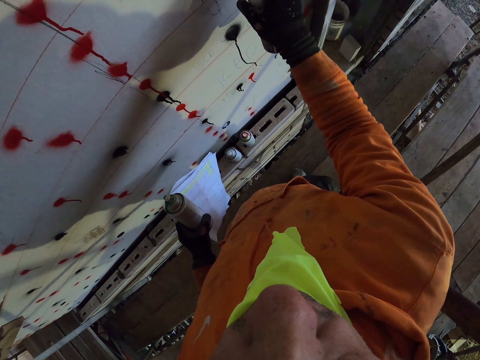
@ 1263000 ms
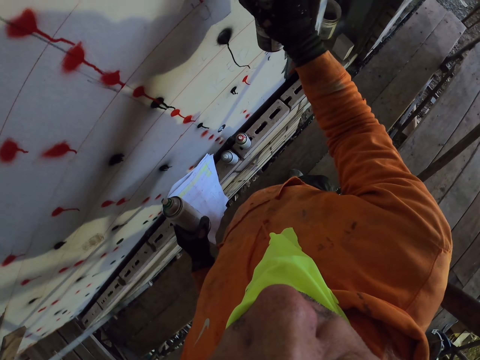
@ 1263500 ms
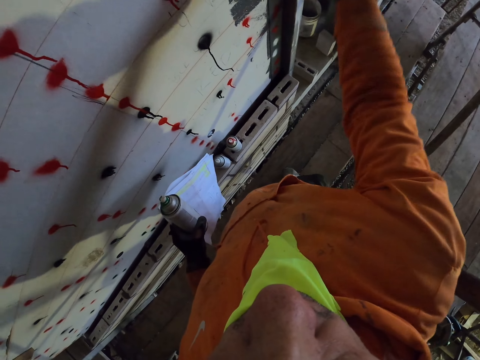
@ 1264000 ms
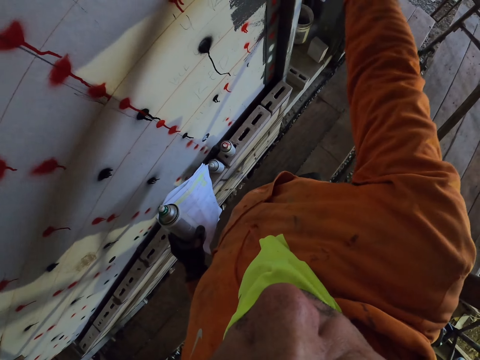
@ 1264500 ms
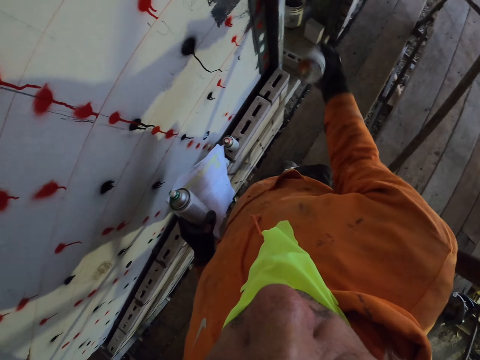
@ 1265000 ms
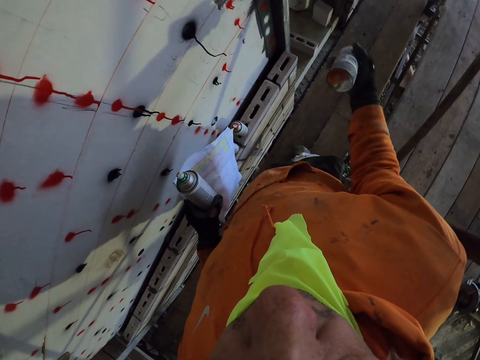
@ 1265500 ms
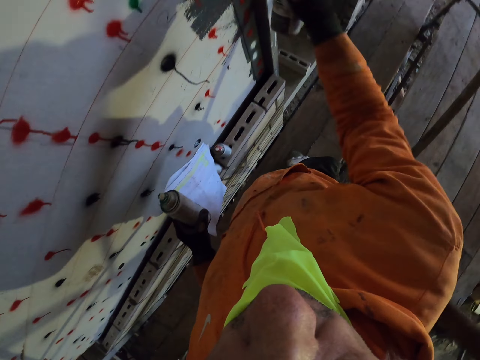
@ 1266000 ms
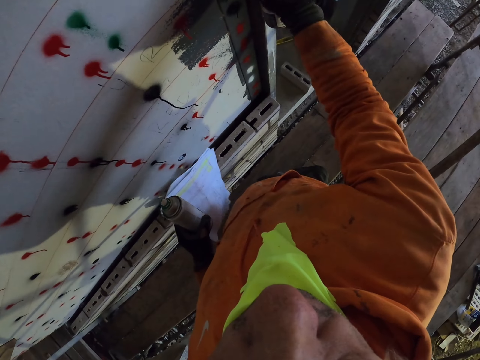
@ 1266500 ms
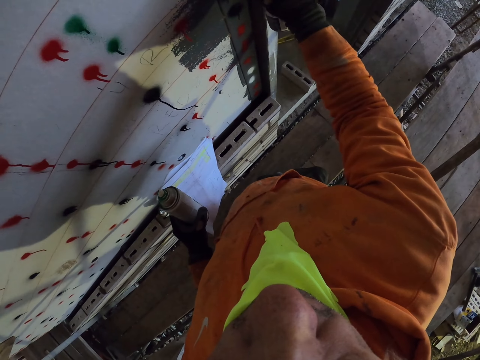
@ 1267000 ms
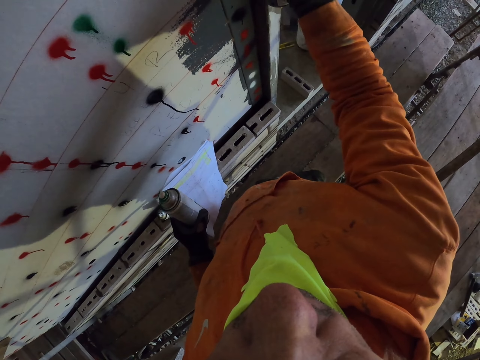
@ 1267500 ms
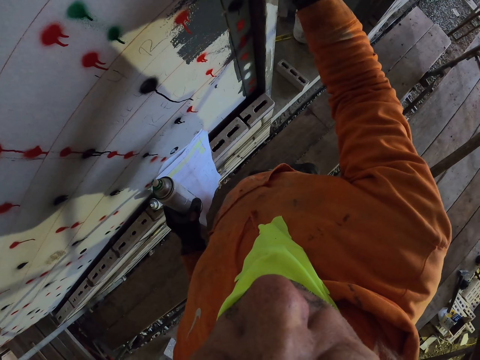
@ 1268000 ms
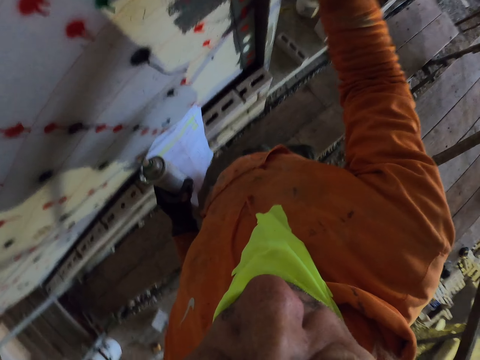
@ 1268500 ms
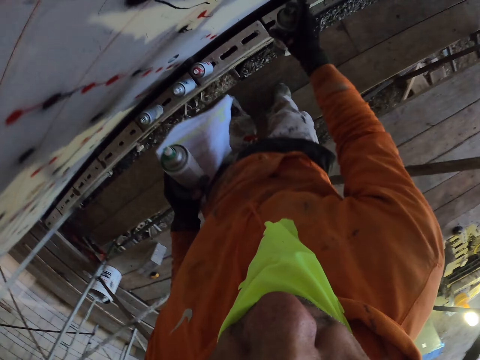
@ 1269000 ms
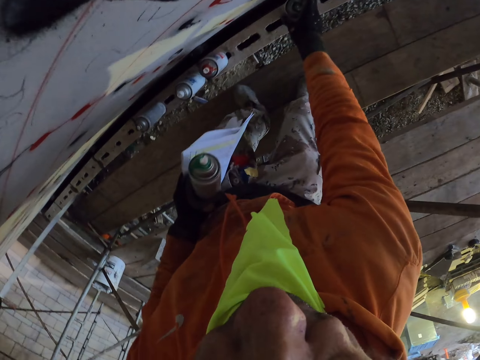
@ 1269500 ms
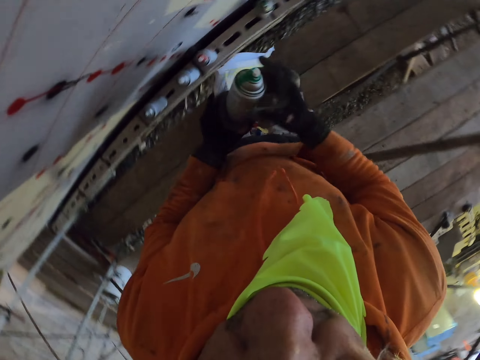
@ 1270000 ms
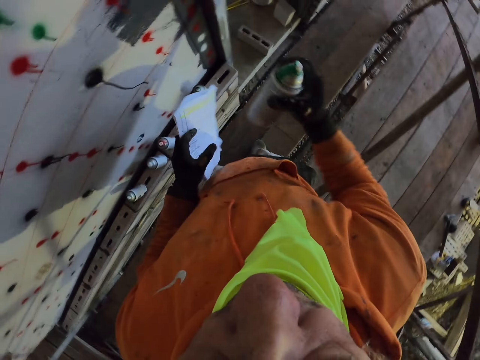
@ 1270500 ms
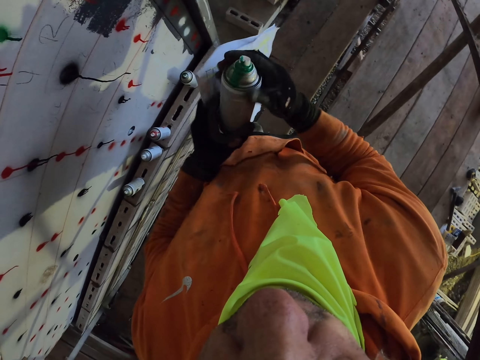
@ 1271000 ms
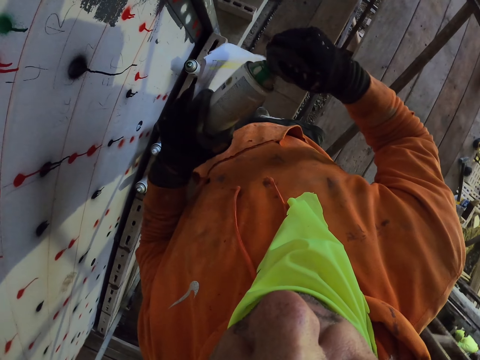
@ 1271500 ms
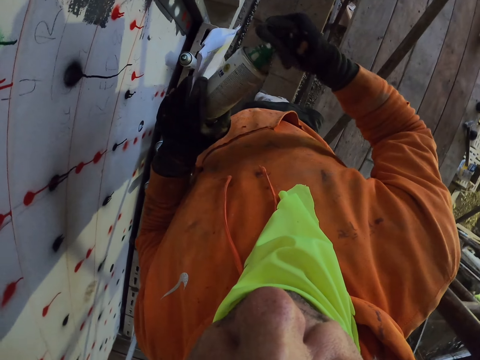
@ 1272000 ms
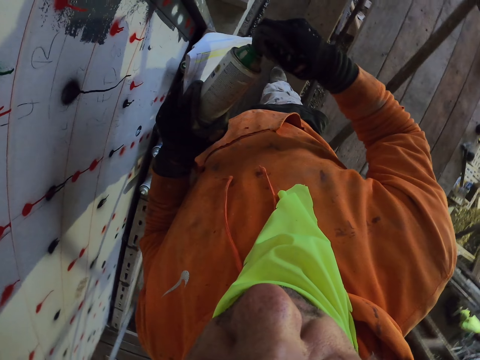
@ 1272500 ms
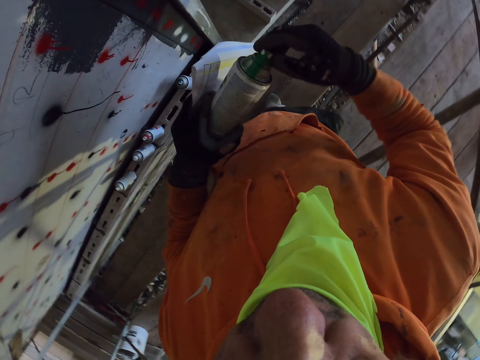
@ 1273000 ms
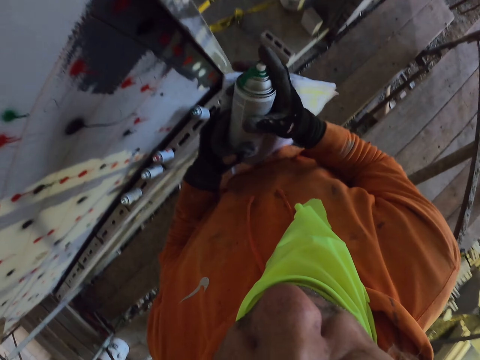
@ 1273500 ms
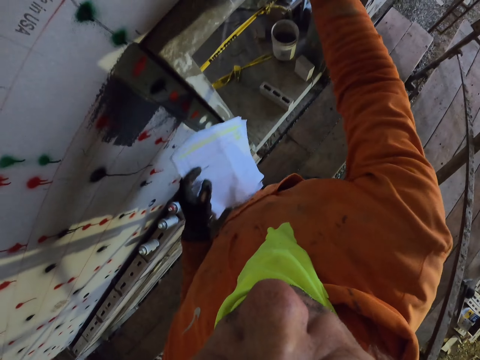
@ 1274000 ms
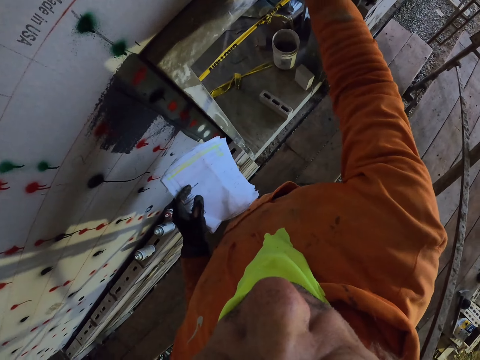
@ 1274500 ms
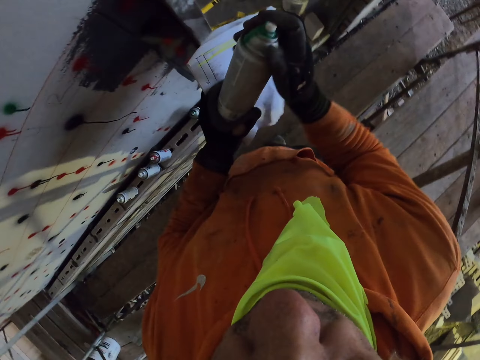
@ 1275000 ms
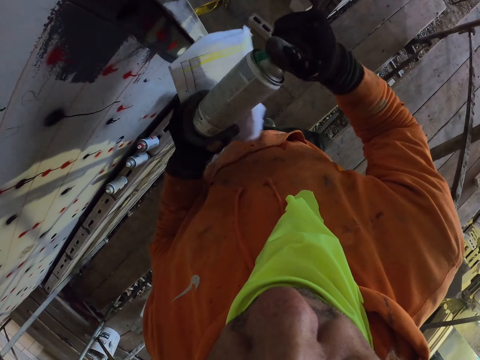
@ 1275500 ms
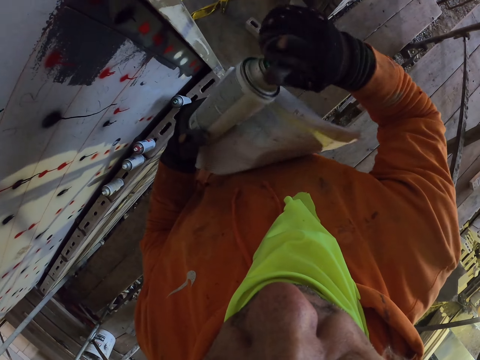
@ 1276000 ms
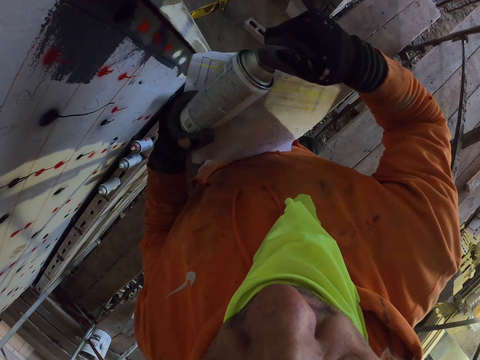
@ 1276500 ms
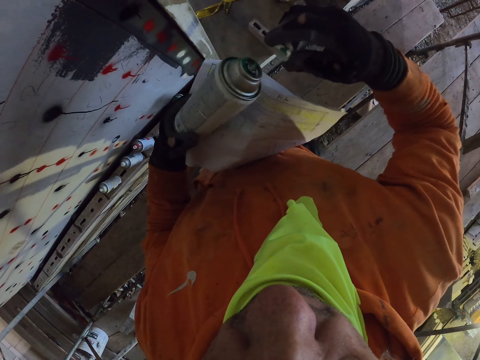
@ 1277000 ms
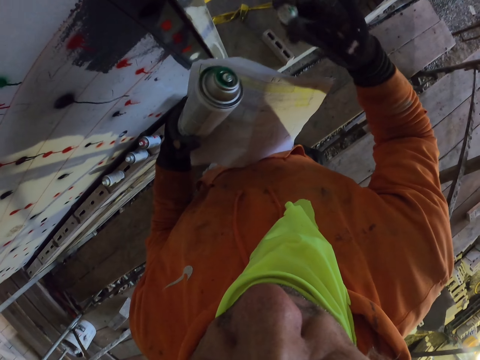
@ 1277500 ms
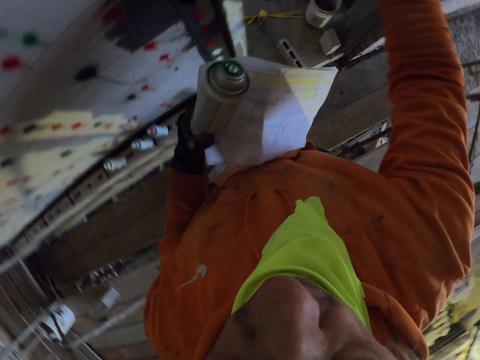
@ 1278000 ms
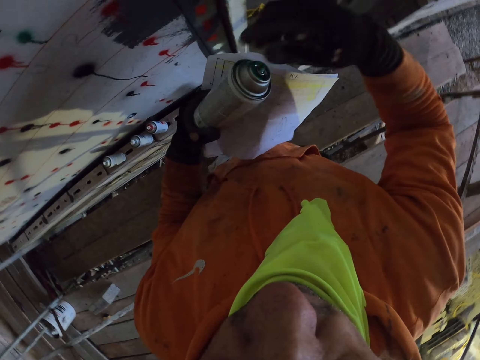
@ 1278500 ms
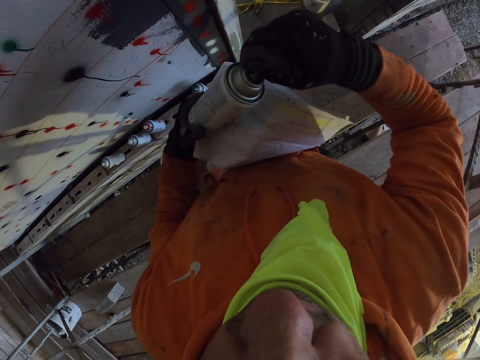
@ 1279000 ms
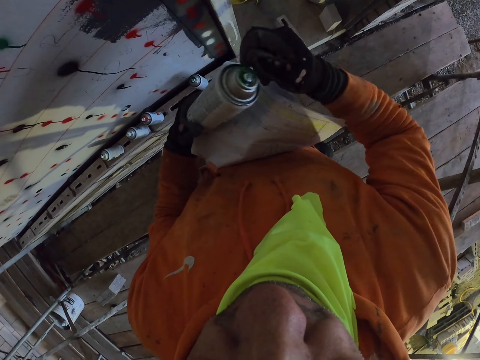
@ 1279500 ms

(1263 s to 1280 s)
The camera wearer puts the spray on the concrete. They shake the spray. They touch the tip of the spray. They spray the wall. They open the tip of the spray.

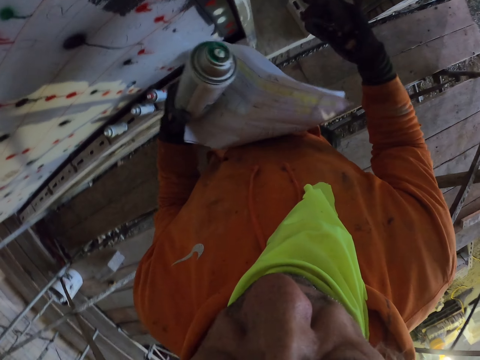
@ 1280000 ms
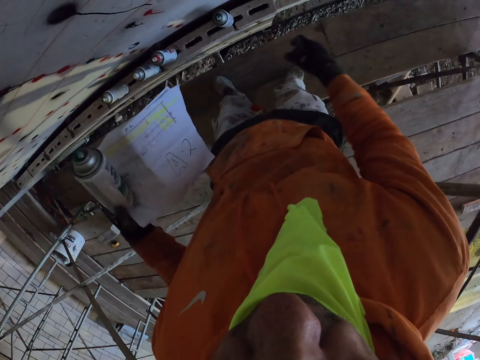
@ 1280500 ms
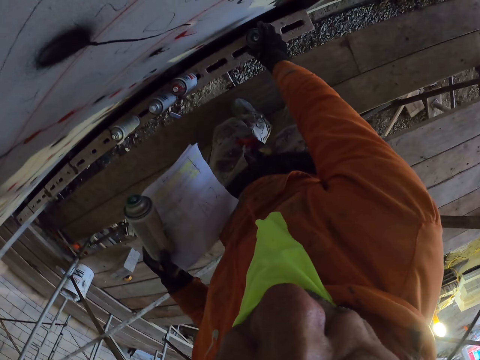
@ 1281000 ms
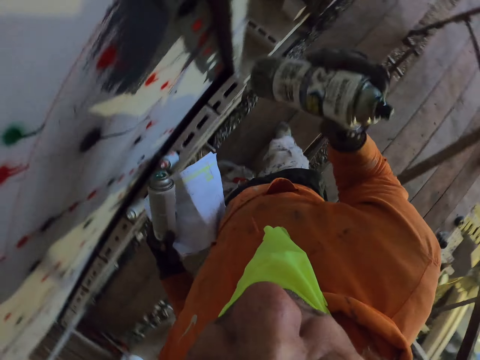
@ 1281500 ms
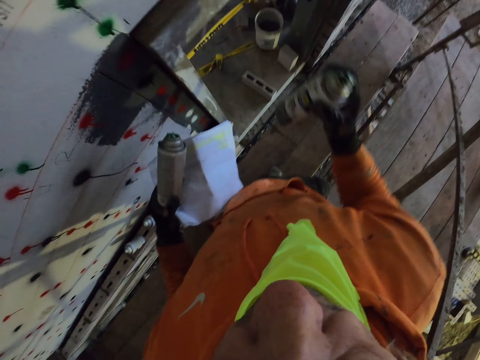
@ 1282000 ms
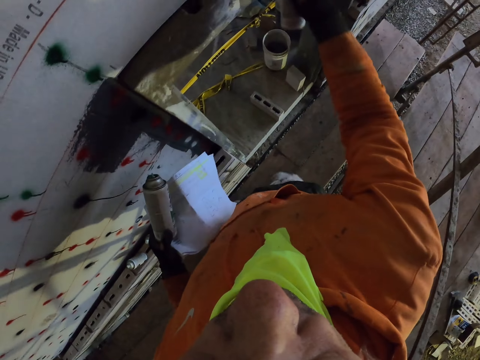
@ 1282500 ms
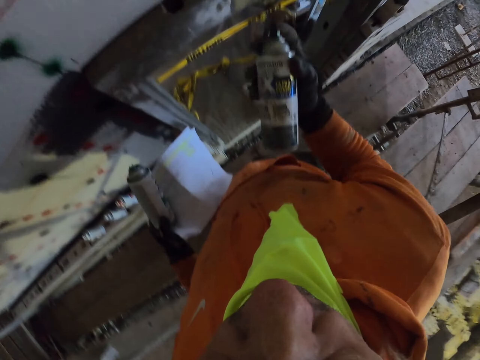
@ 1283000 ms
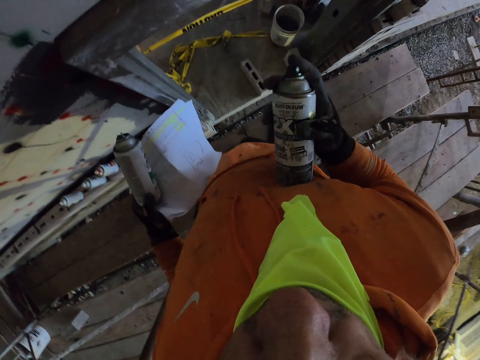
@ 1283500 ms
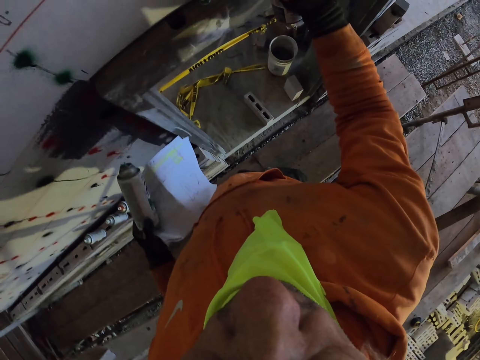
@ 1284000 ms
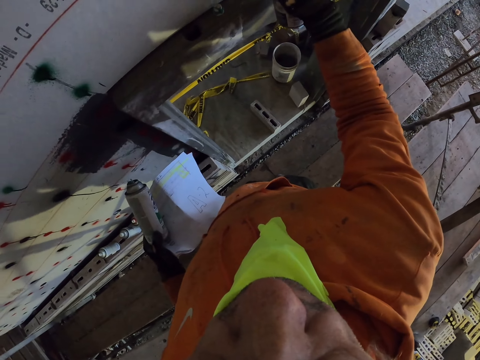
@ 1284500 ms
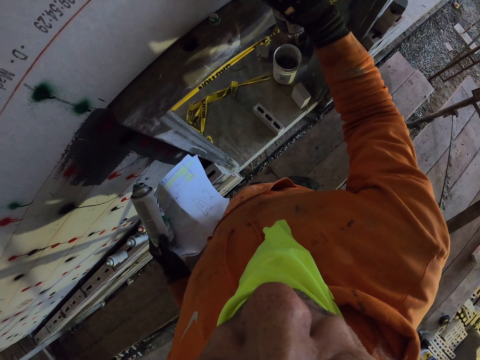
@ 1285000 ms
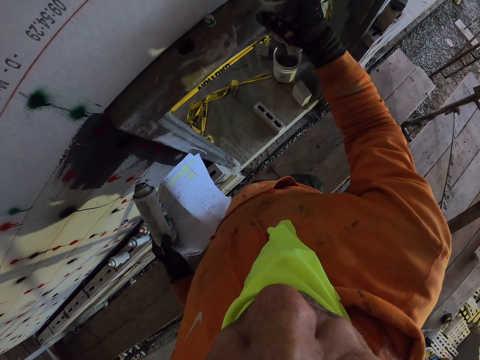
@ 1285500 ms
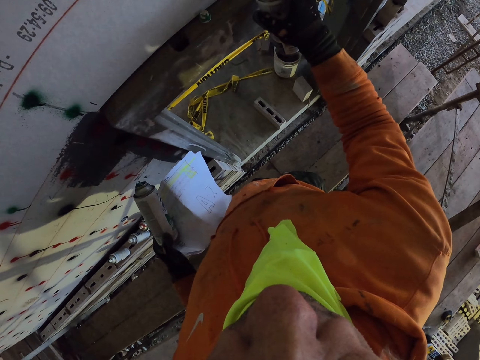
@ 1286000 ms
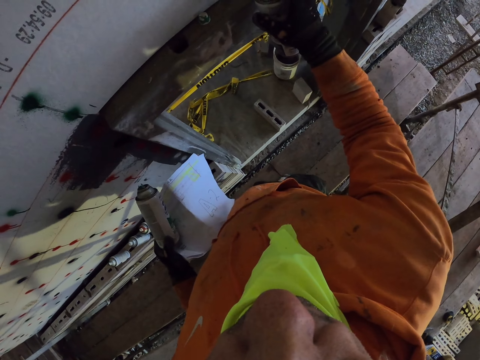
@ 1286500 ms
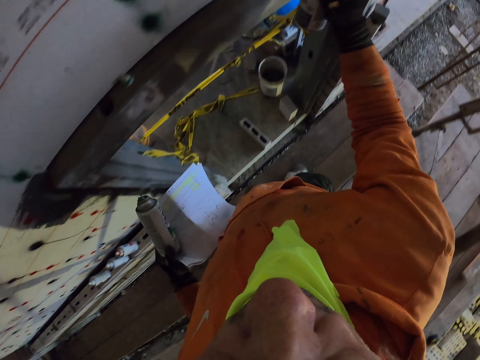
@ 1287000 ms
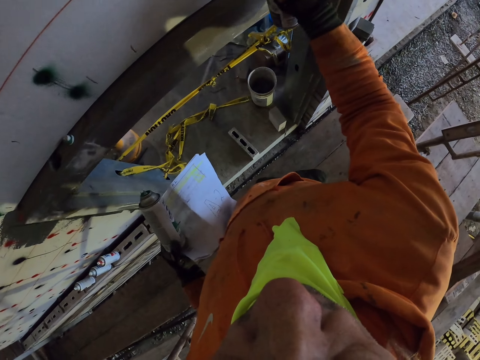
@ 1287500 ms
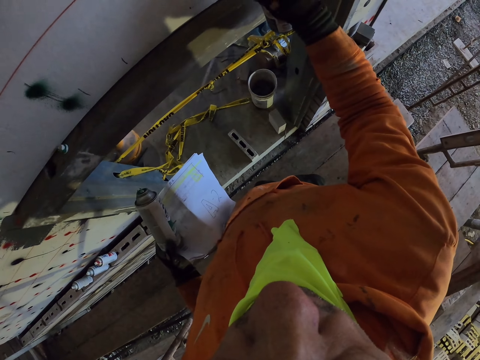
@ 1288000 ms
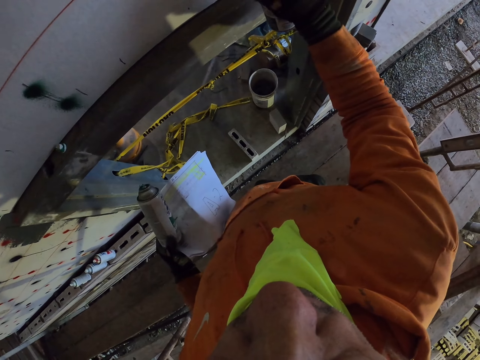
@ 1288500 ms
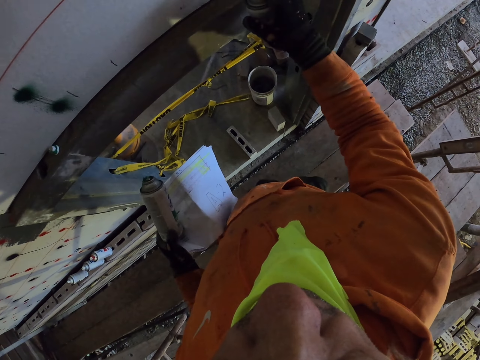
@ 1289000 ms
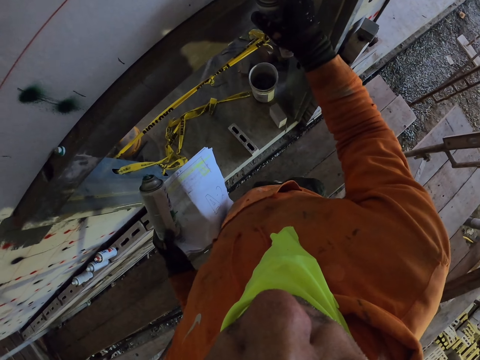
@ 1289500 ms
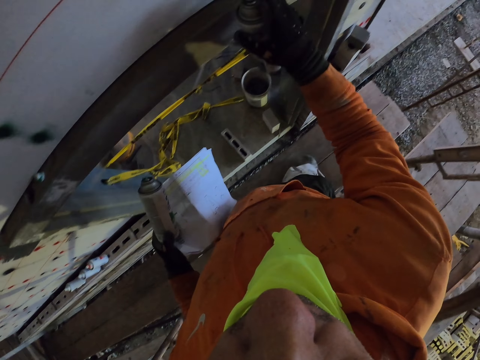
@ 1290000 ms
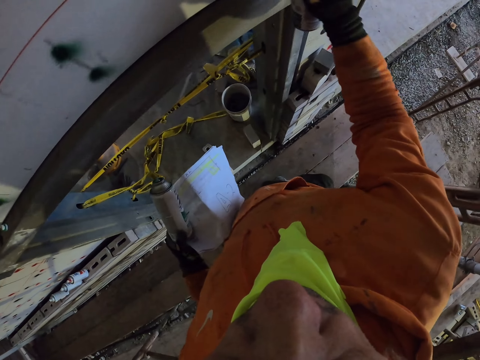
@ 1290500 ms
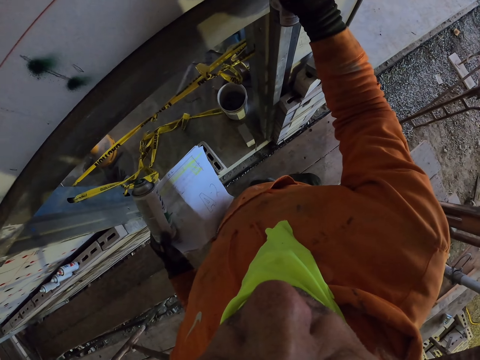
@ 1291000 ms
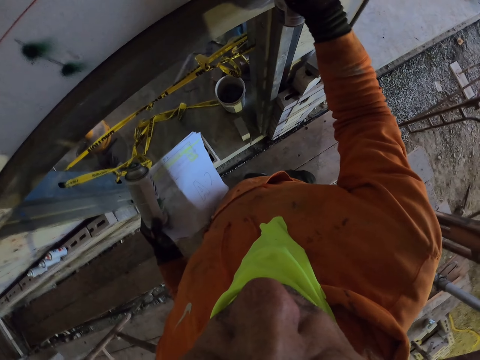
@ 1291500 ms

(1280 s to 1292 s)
The camera wearer picks up a spray. They shake the spray. They spray the wall.
